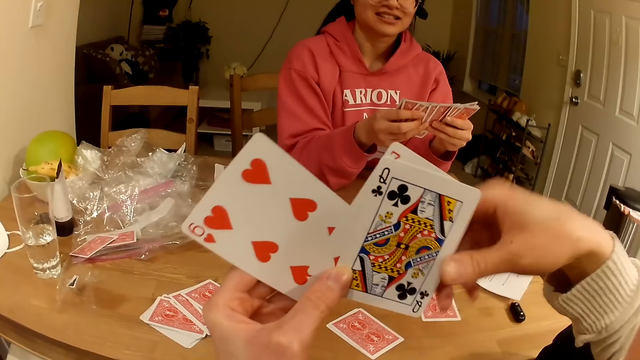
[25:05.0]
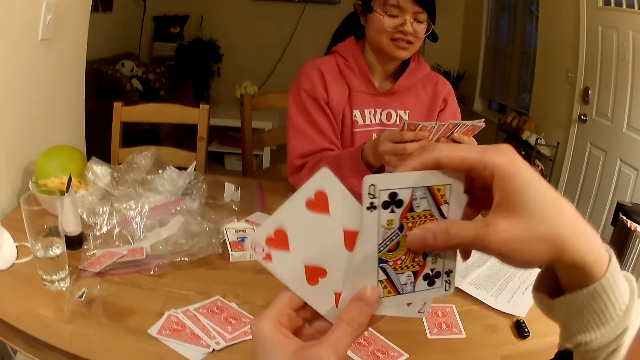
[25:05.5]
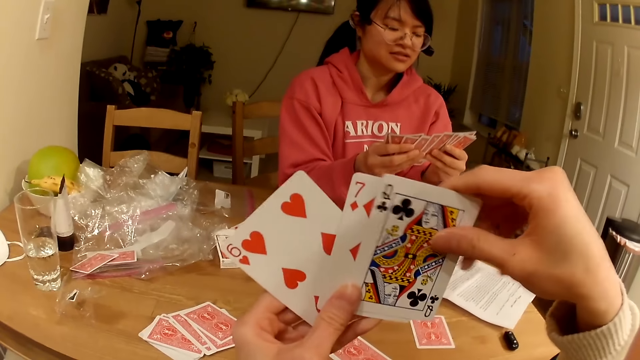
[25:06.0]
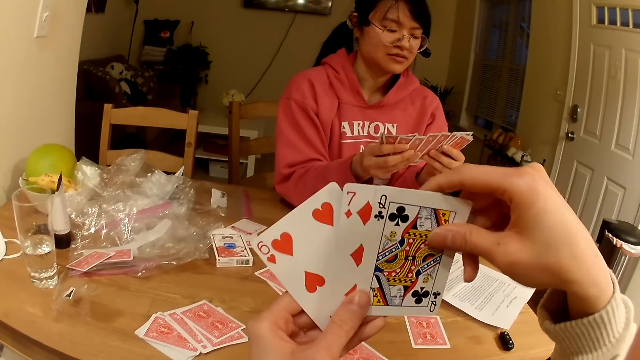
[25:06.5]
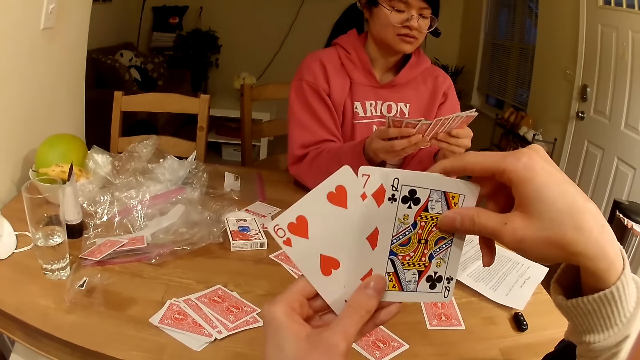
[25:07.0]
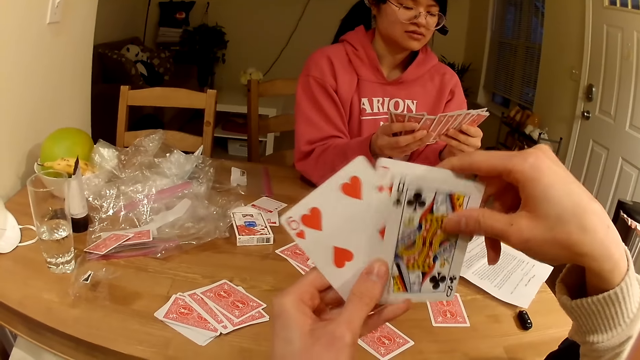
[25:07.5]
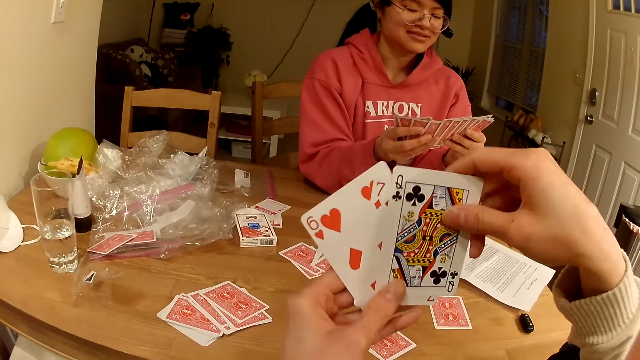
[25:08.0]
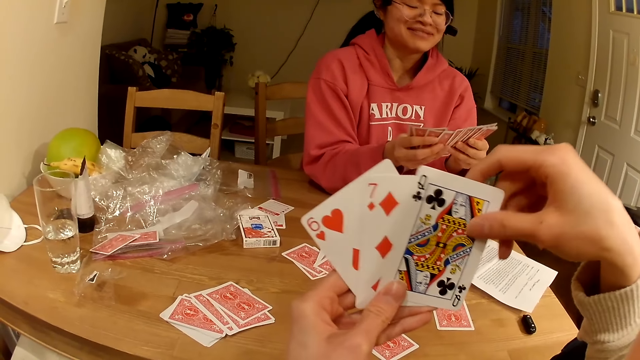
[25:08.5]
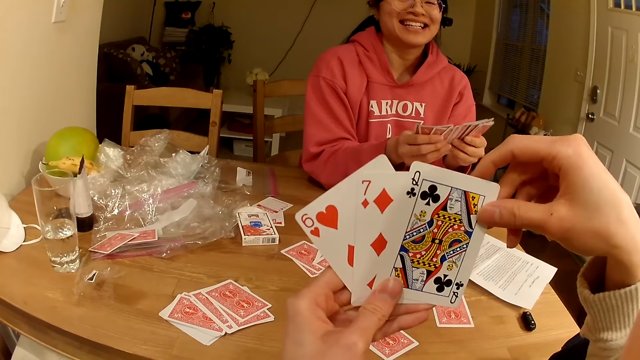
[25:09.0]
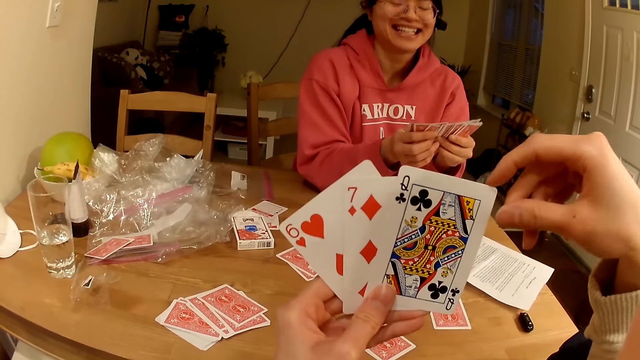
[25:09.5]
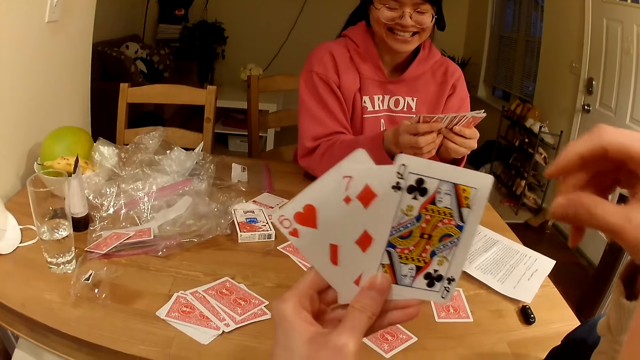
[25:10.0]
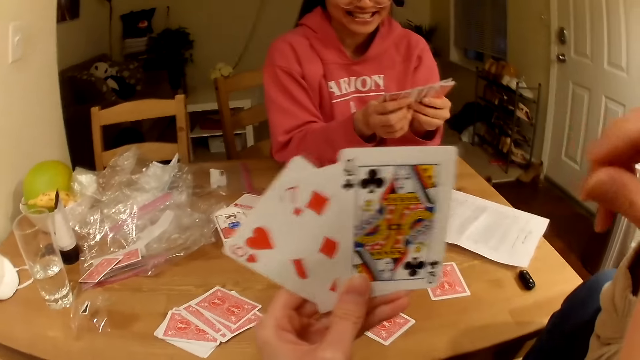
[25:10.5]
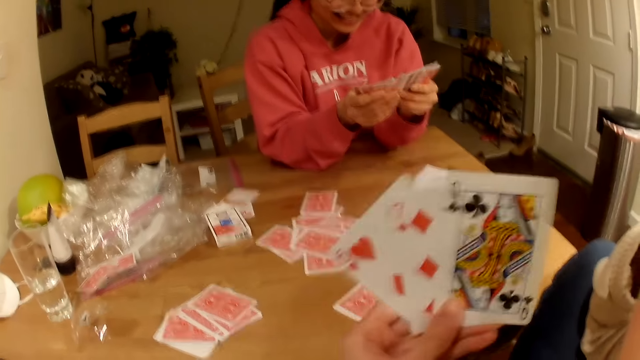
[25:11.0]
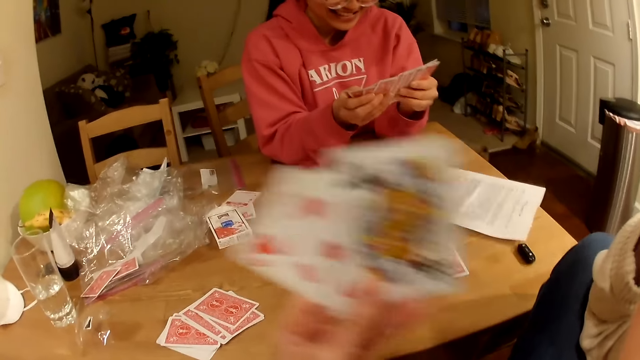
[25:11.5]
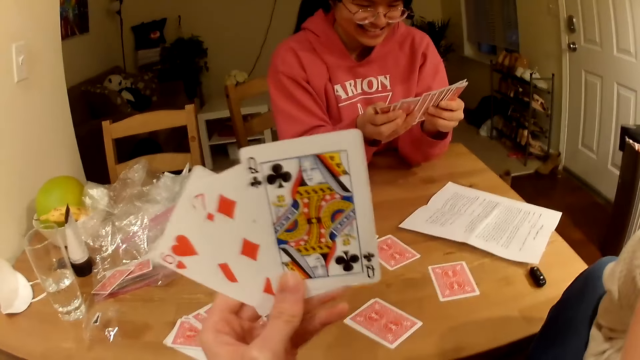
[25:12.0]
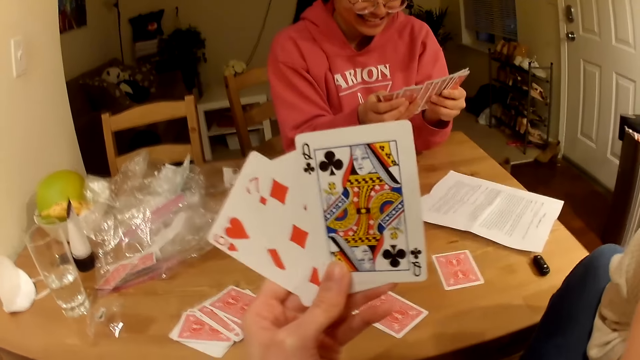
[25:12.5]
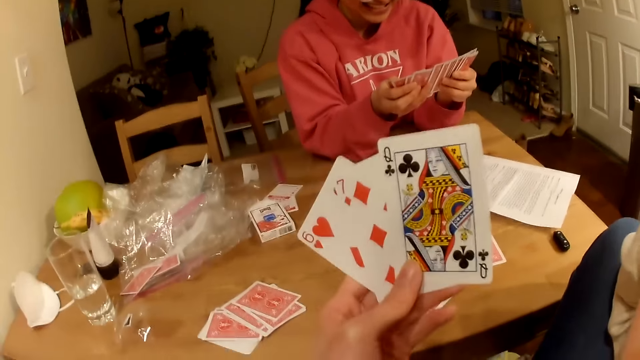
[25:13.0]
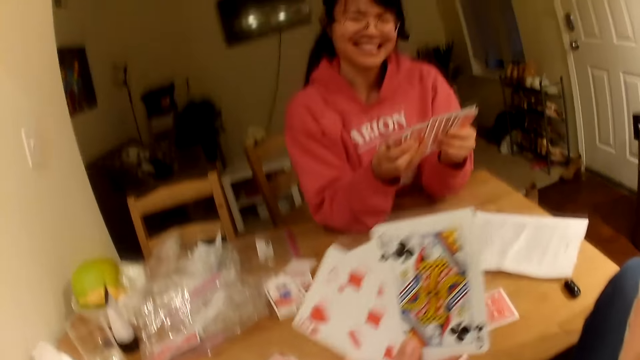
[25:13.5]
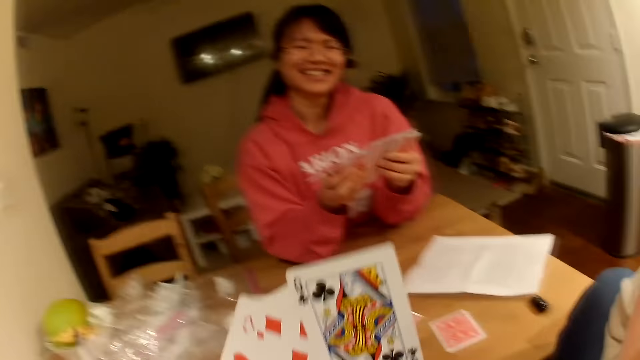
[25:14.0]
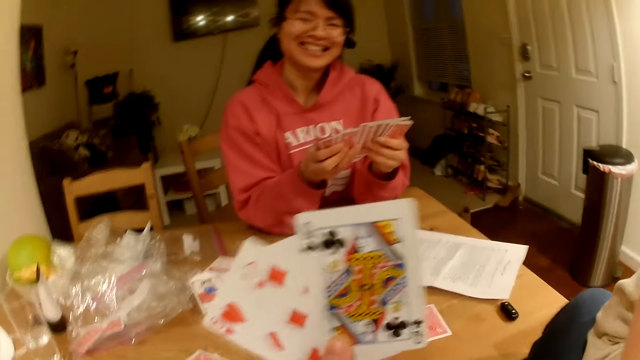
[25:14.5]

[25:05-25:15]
The camera wearer checks the cards.

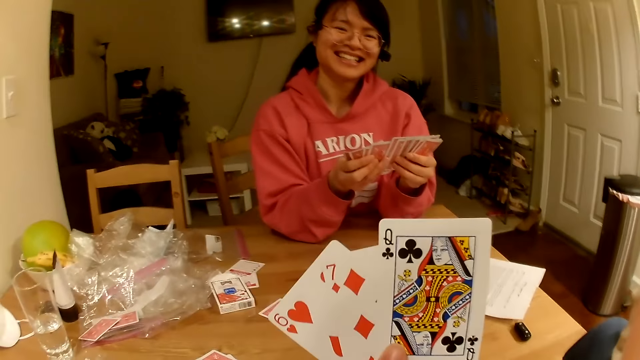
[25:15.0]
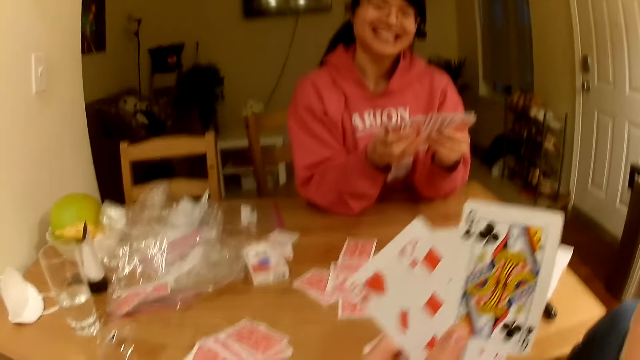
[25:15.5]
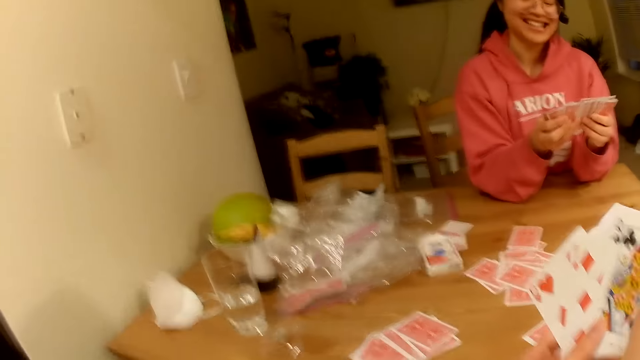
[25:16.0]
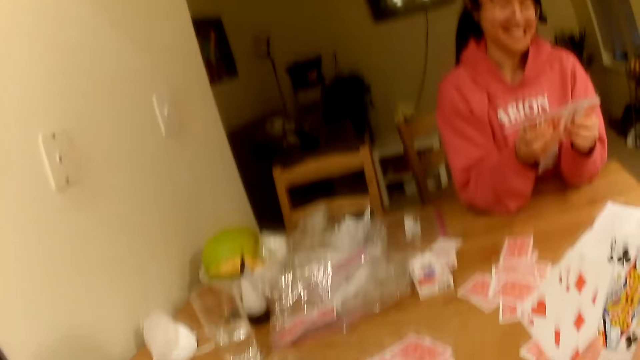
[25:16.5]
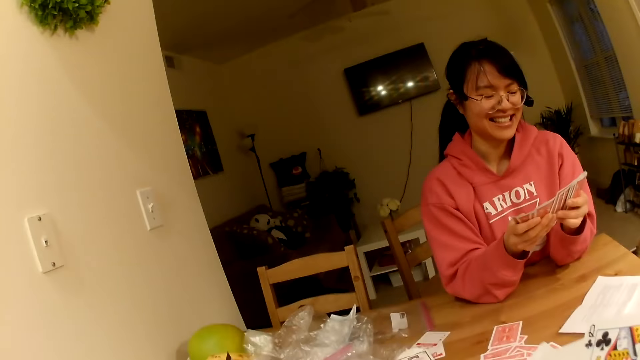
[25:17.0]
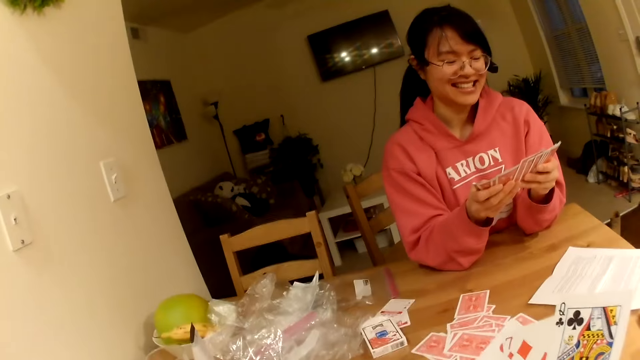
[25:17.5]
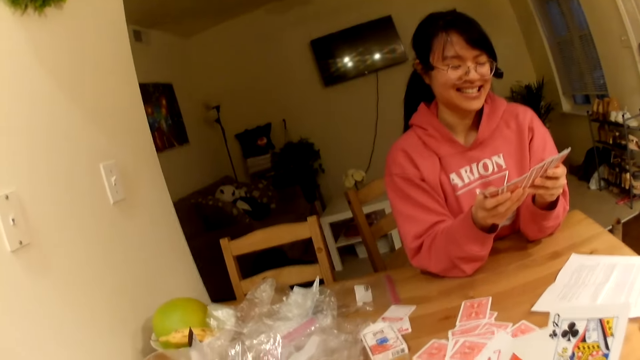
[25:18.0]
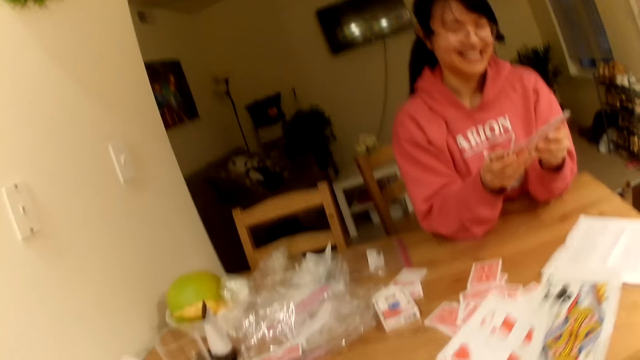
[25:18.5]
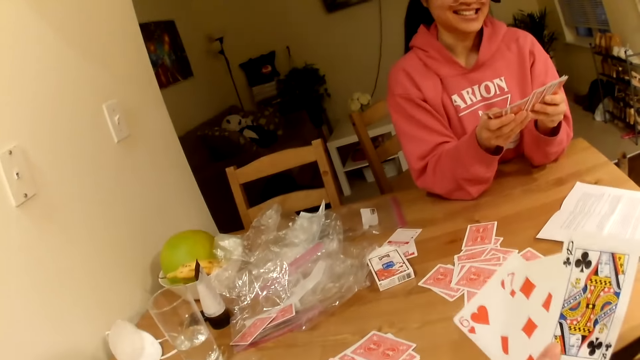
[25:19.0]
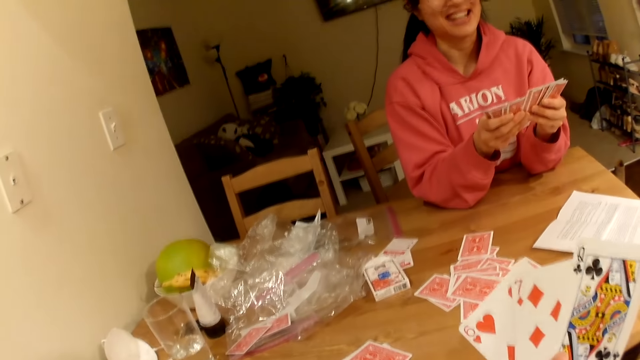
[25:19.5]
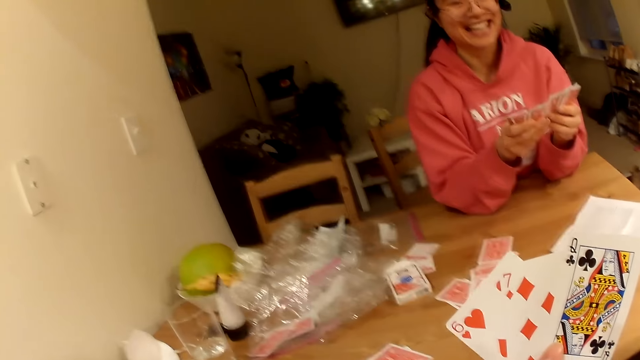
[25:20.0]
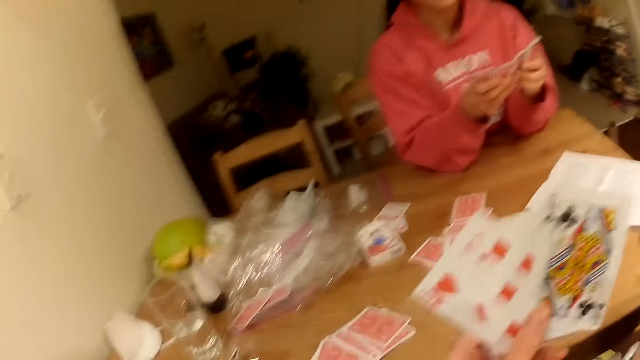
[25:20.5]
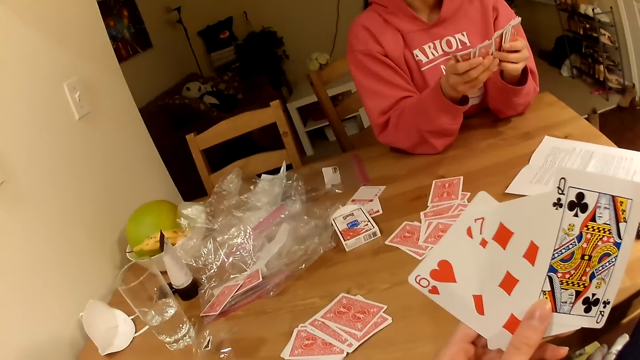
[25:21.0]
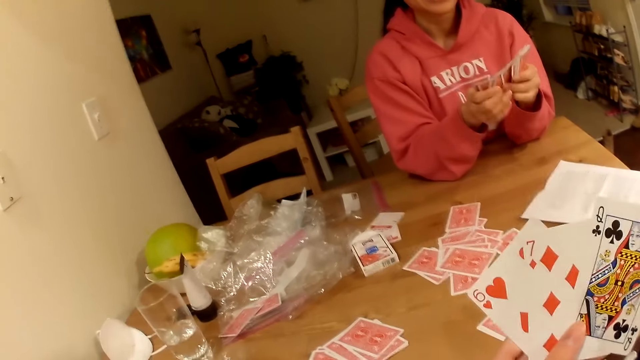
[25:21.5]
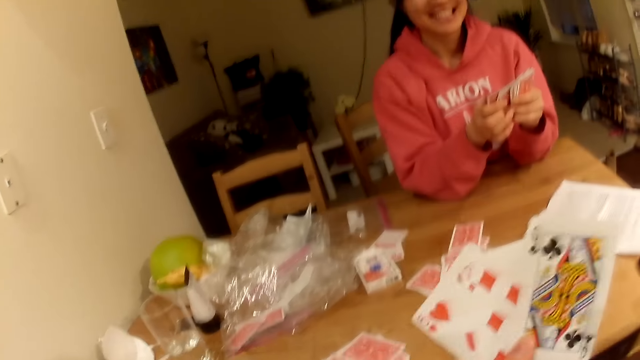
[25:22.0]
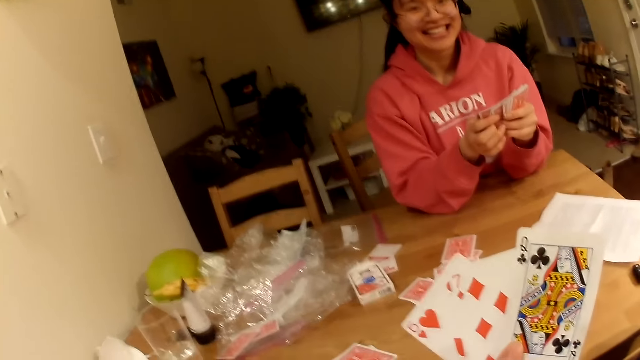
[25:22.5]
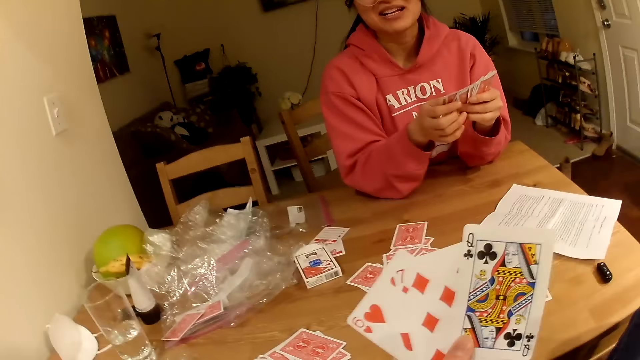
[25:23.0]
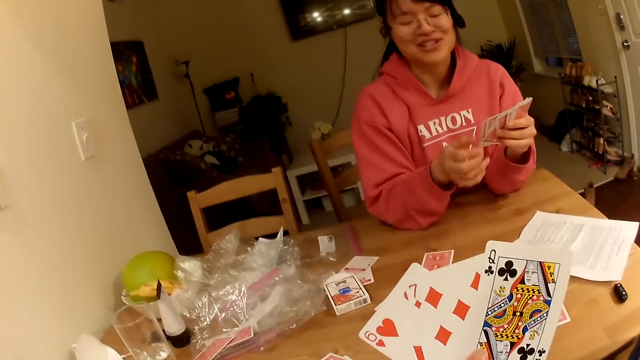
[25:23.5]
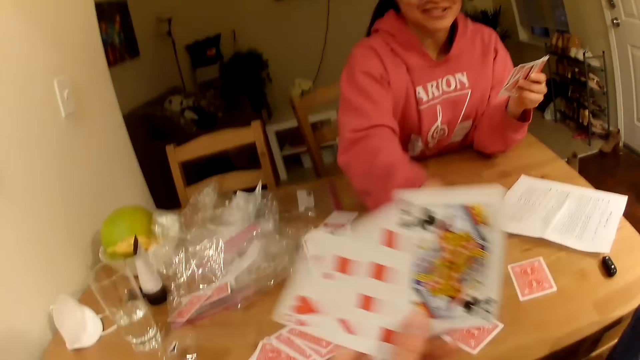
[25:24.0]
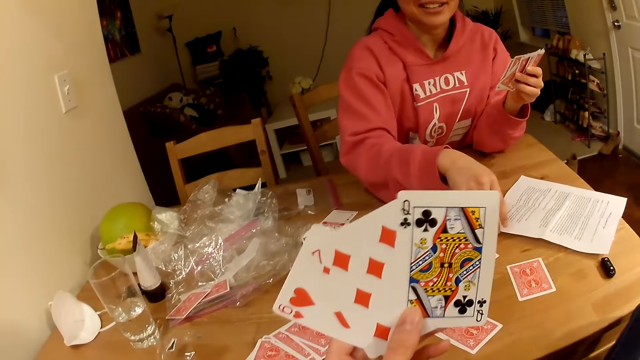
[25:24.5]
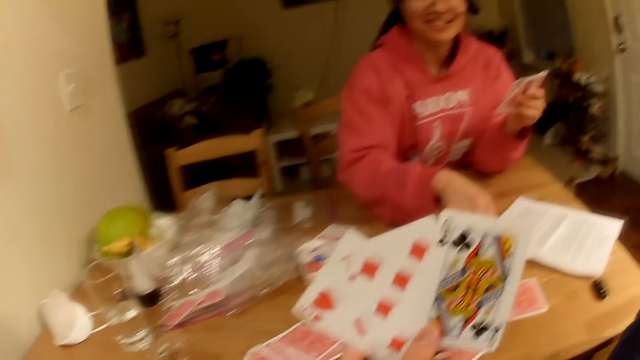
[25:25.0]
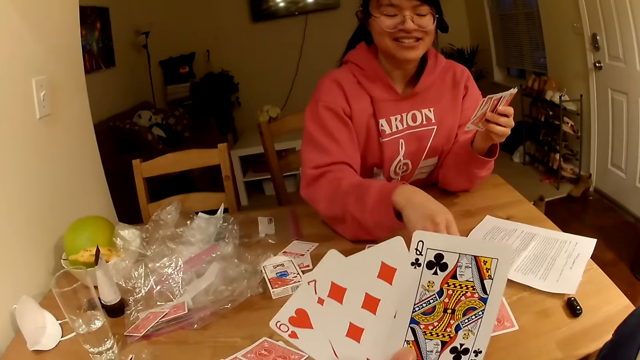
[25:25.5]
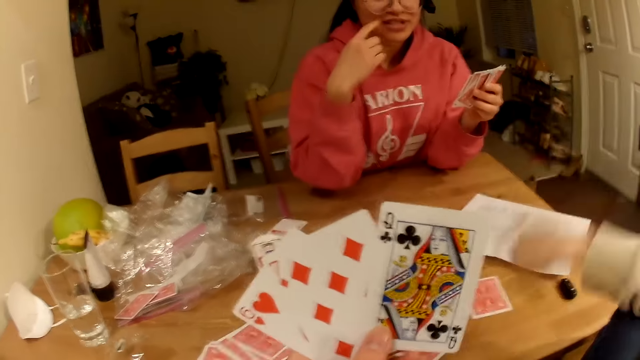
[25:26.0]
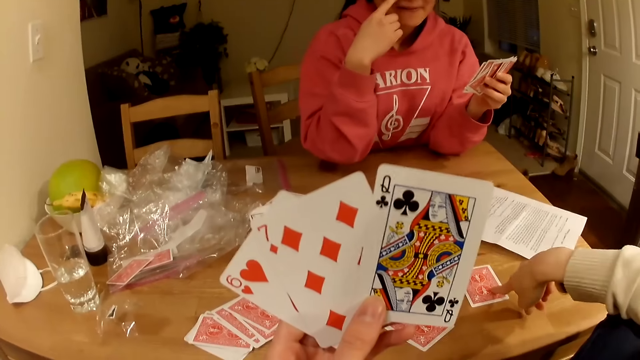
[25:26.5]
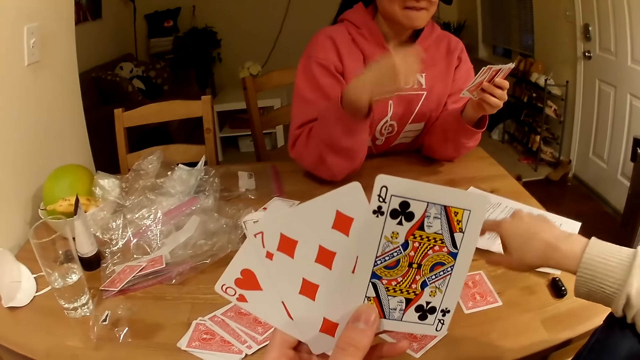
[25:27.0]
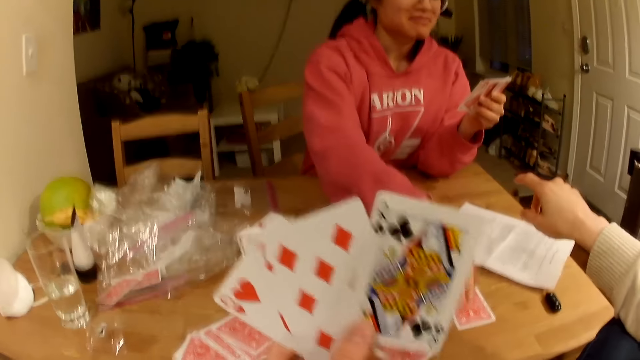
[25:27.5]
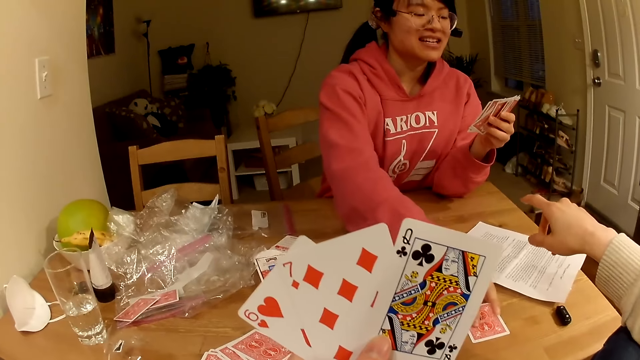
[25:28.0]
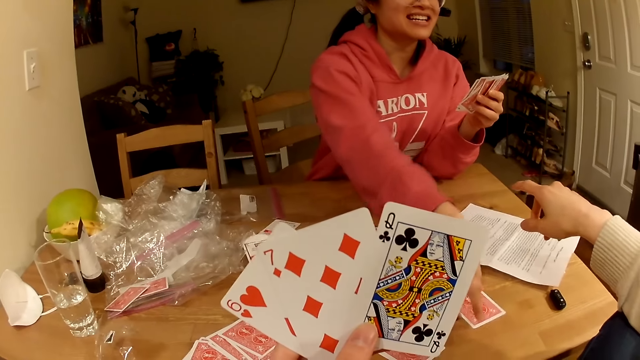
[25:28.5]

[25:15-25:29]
A woman checks the cards. The woman looks around the table. The camera wearer points at a card. The woman flips a card.
